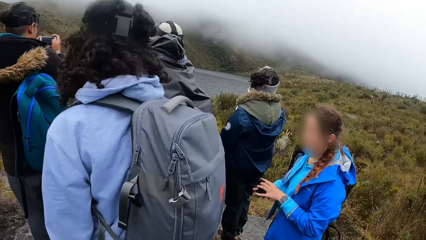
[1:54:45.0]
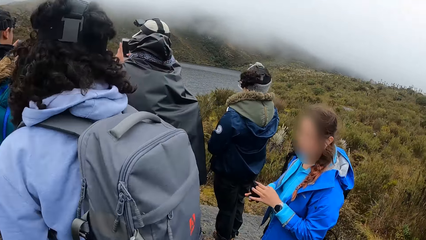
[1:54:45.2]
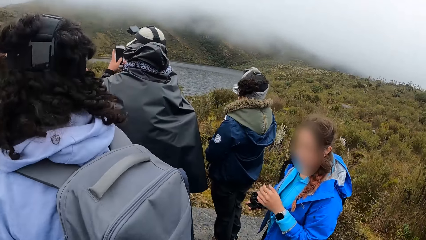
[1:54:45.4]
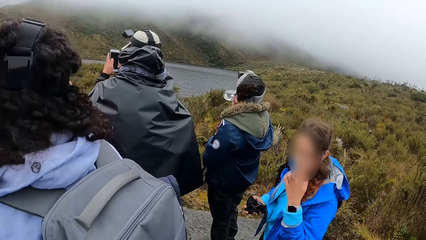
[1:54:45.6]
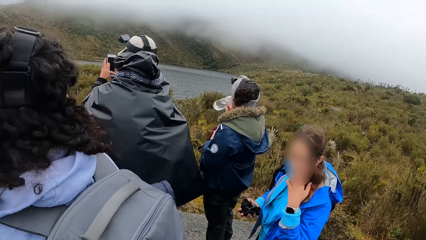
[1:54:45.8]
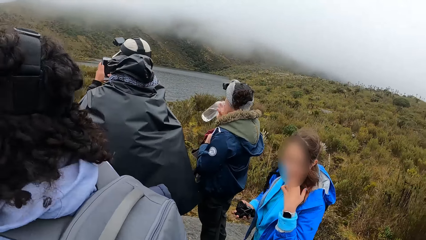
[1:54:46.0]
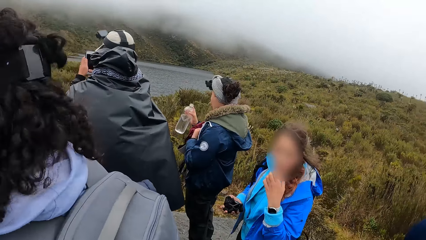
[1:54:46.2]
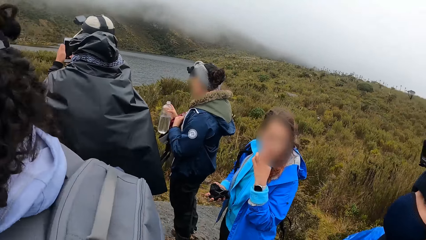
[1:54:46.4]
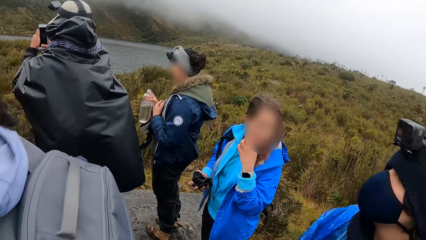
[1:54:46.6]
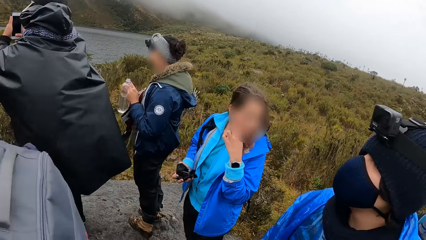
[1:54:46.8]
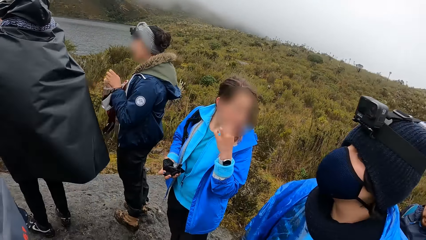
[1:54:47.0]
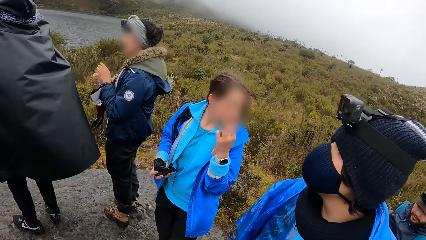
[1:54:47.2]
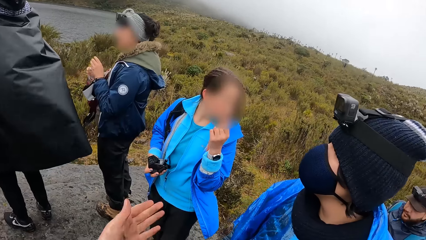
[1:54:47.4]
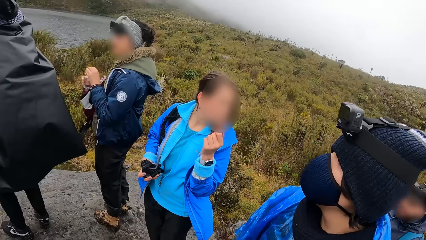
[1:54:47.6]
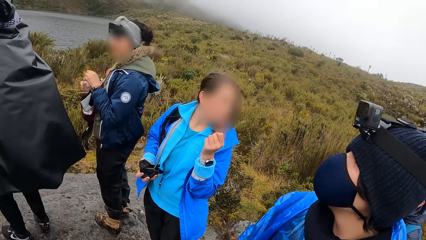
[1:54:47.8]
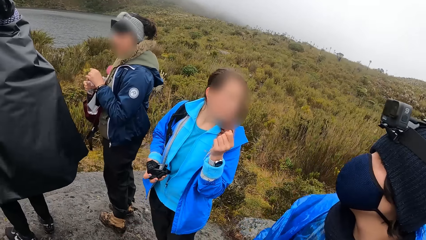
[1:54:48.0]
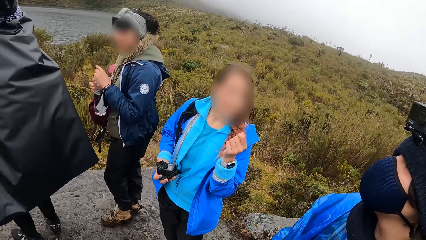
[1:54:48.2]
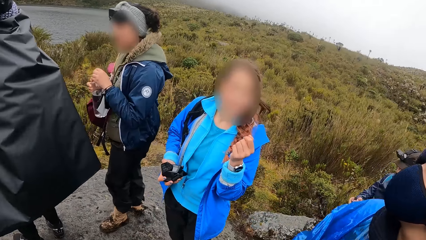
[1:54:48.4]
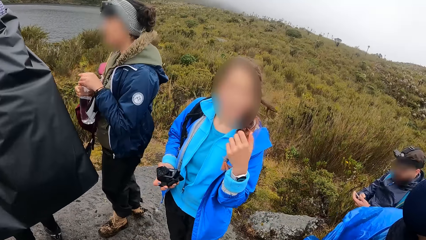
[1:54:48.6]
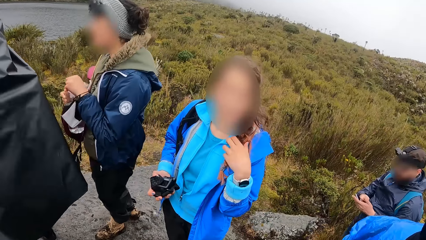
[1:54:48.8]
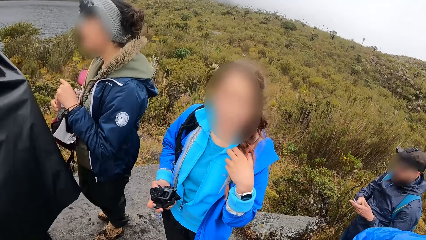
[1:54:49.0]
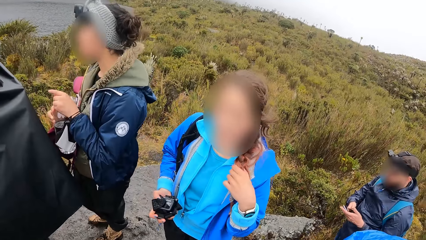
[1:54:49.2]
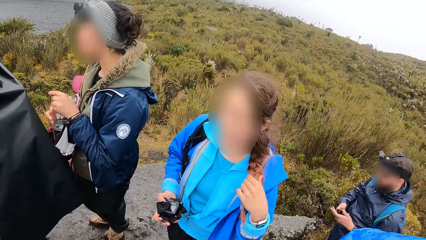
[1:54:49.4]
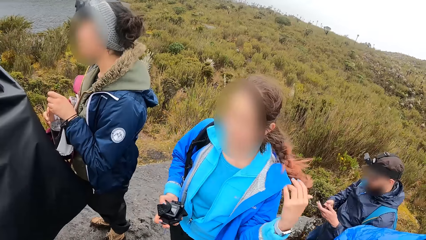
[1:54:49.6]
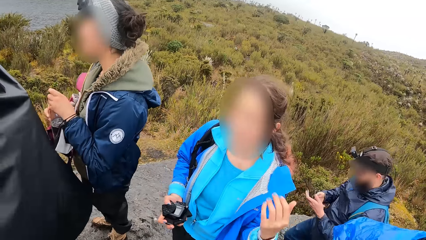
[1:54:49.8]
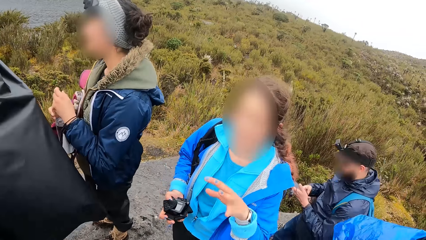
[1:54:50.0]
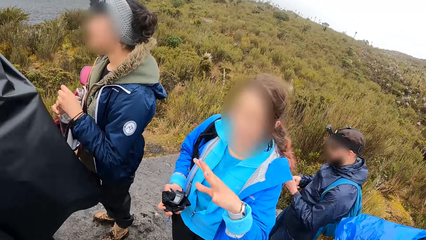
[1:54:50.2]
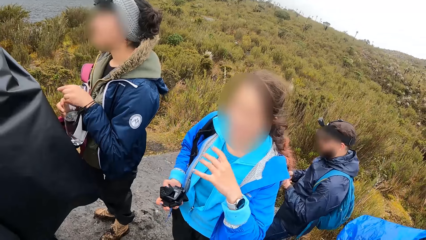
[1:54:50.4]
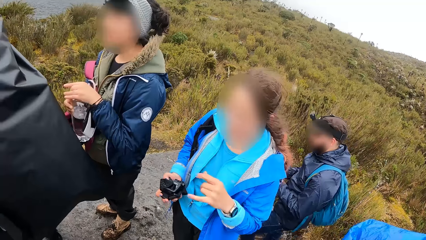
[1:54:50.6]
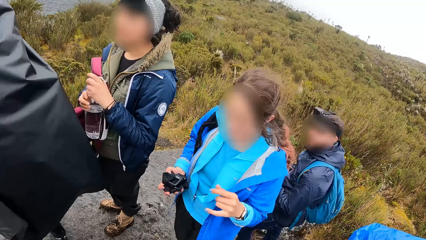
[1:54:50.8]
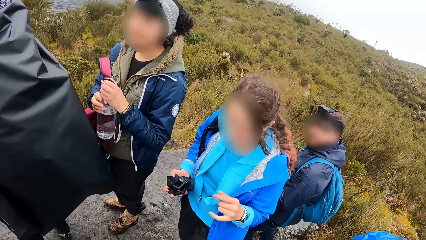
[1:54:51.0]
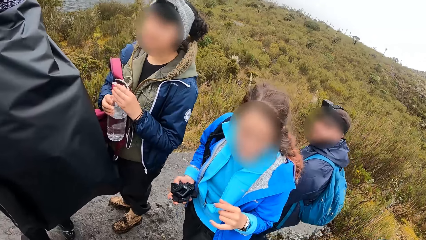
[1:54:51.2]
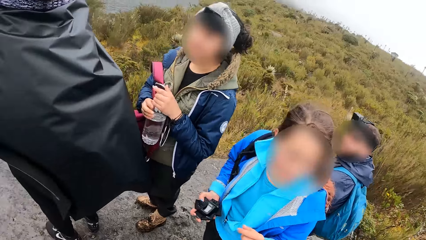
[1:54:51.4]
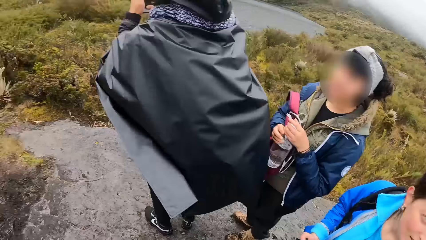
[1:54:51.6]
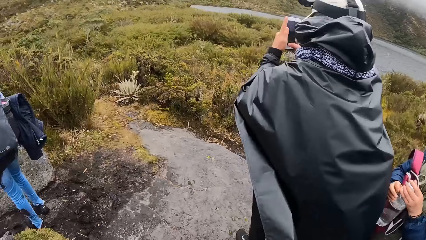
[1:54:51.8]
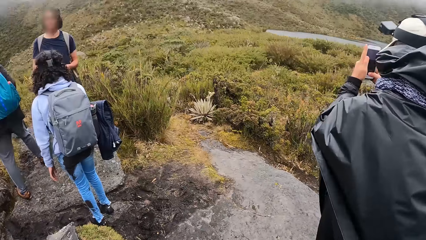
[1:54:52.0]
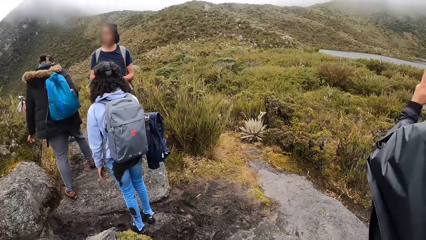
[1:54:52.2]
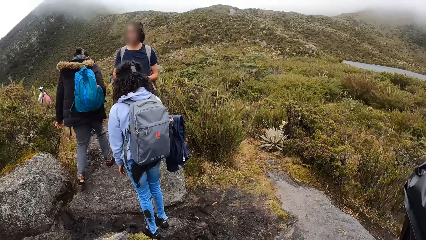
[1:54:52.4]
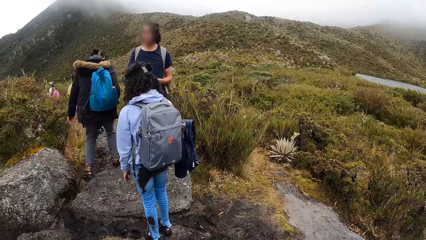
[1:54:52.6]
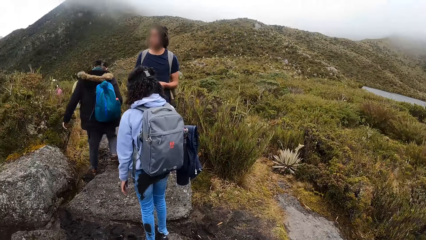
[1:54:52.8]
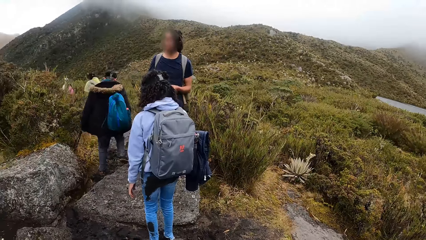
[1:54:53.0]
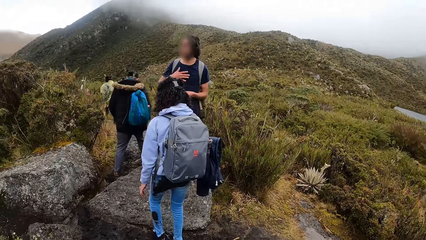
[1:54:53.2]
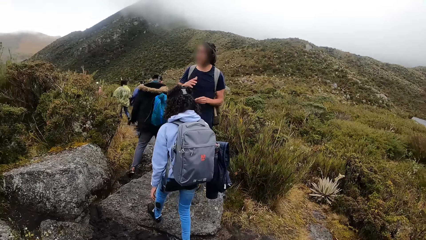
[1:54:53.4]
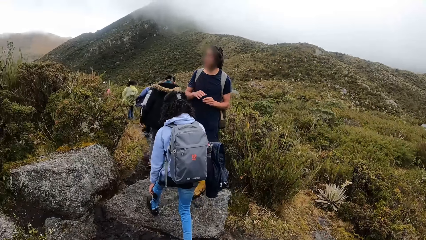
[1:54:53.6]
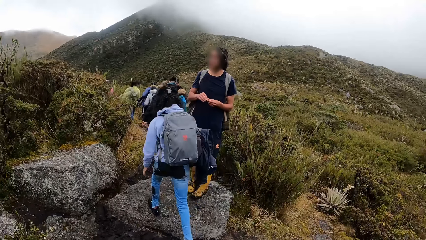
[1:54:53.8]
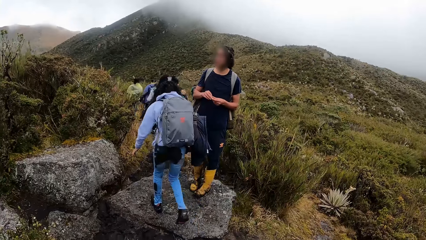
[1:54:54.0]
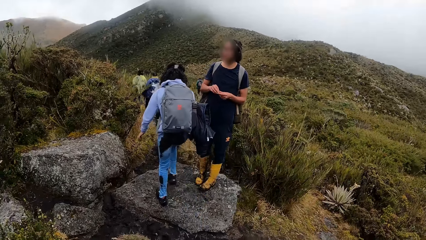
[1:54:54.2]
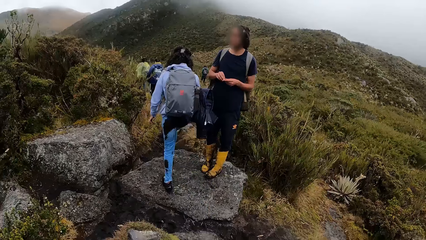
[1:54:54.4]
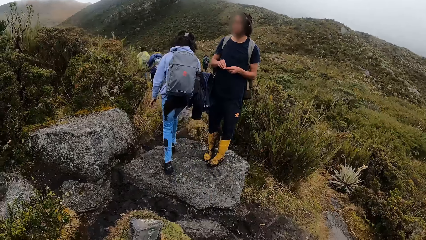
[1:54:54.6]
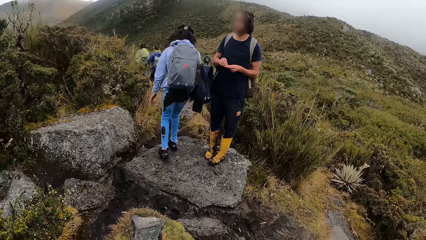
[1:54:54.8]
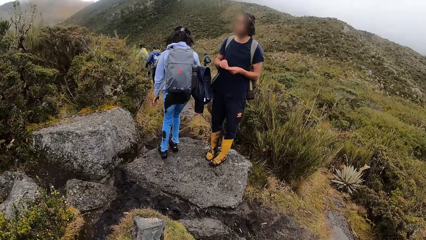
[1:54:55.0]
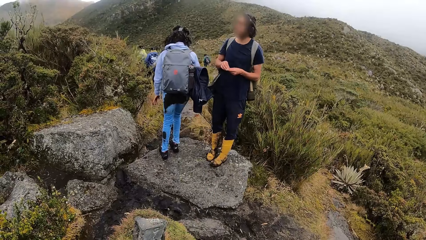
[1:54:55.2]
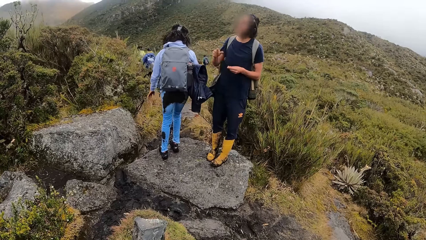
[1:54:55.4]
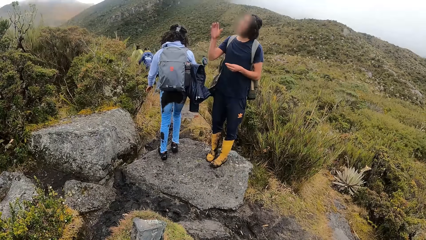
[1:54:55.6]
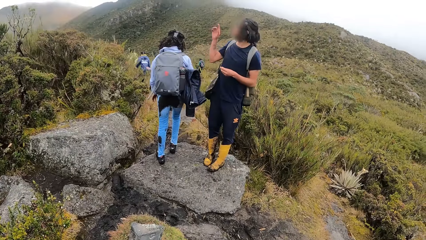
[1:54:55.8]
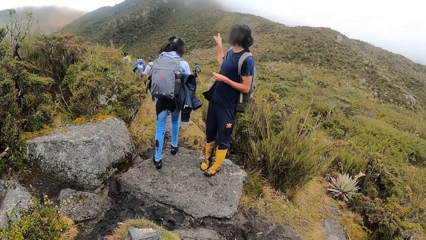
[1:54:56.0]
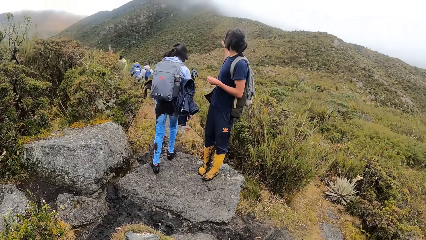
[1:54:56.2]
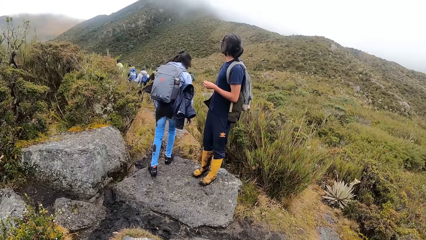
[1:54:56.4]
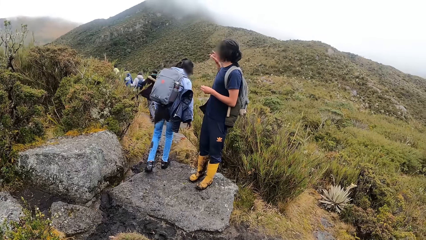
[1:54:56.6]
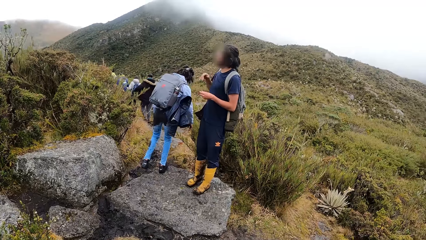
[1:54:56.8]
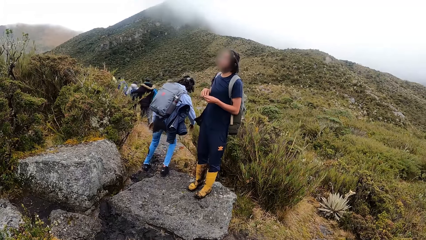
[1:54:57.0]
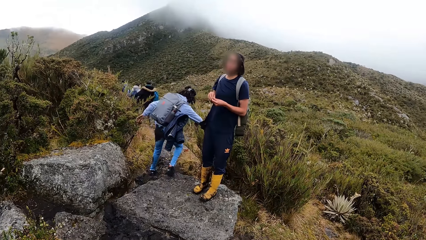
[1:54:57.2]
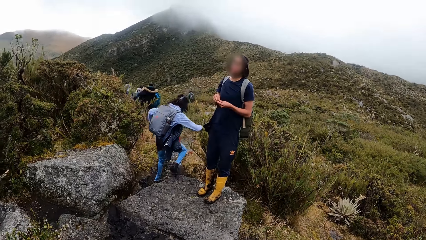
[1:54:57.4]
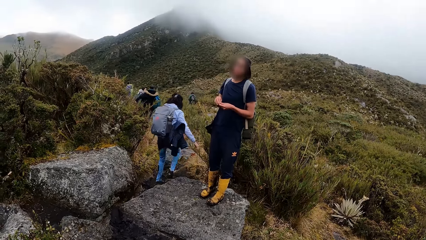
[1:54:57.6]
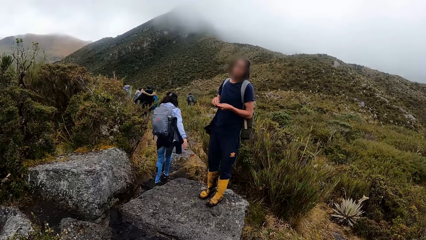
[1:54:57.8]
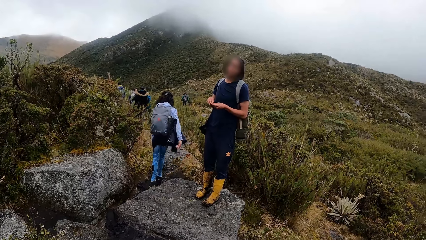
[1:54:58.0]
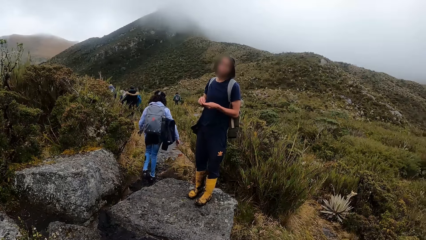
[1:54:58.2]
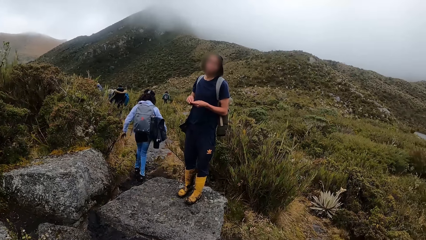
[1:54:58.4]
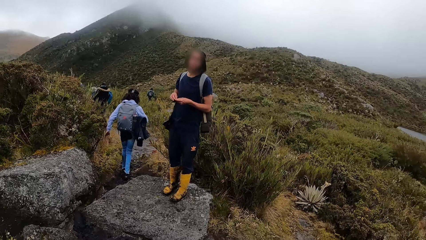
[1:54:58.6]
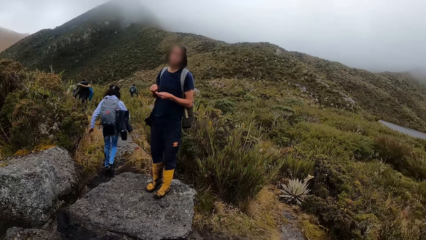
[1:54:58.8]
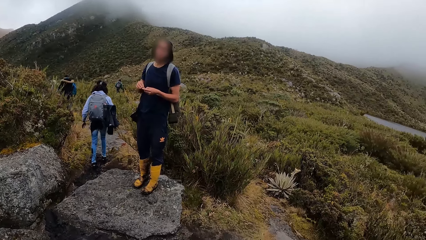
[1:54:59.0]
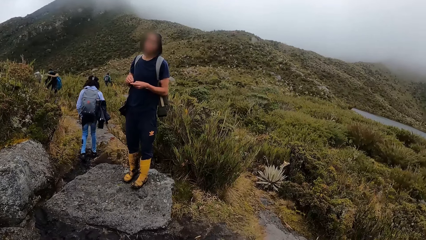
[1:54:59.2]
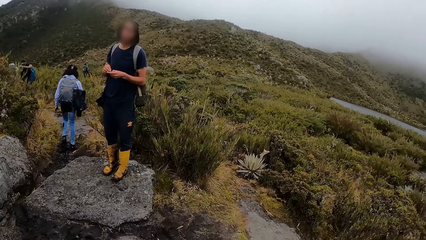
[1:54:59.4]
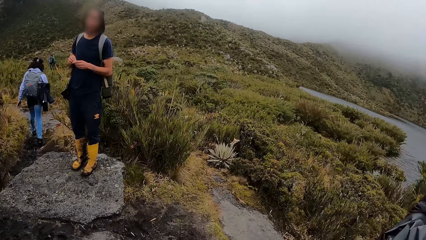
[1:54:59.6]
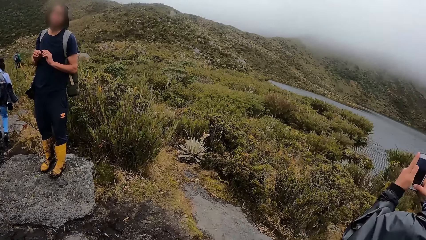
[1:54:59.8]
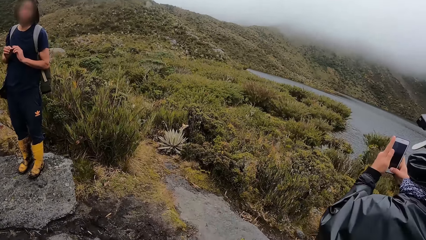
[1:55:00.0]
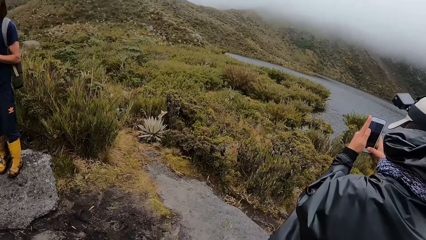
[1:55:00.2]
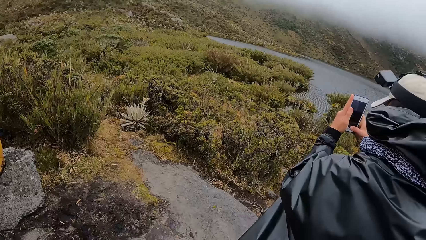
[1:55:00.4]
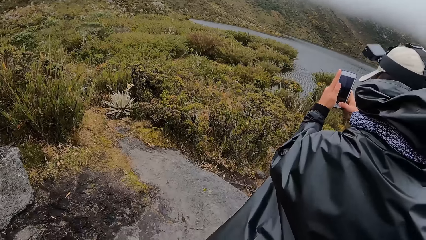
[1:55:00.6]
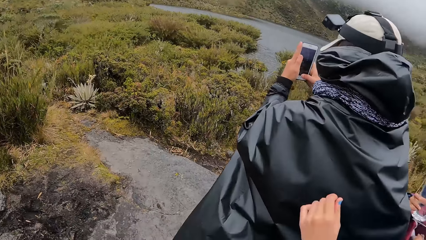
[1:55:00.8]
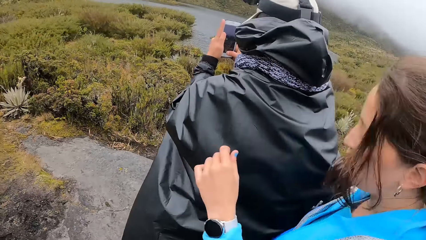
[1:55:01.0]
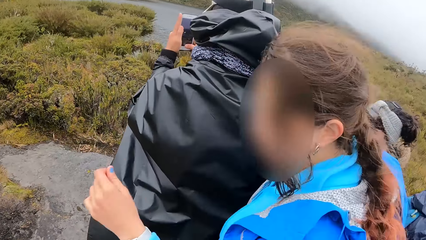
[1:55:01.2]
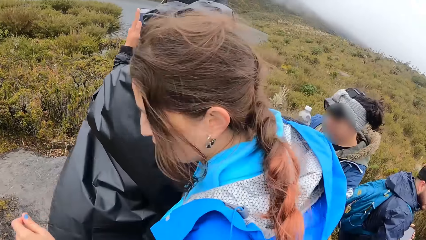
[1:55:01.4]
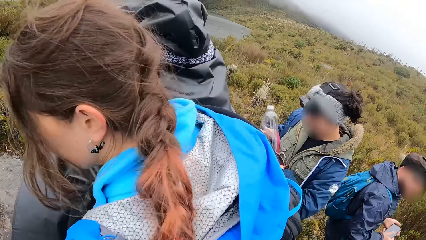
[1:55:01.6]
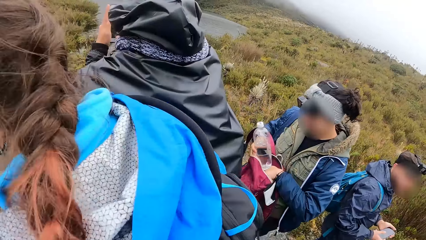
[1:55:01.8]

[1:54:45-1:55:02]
The camera wearer gestures with his hand. He interacts with a woman. He looks at the woman. The woman gestures with her hand. The camera wearer looks around the mountain. A man gestures with his hand. The camera wearer looks at the man.
